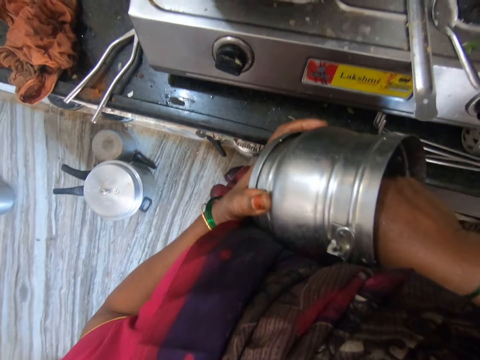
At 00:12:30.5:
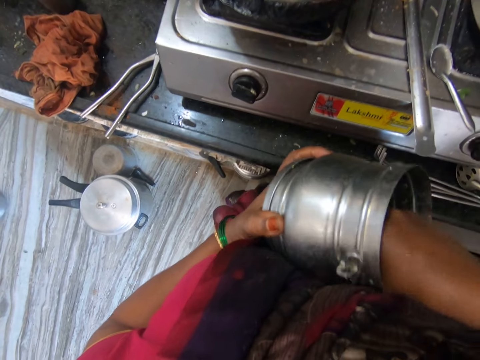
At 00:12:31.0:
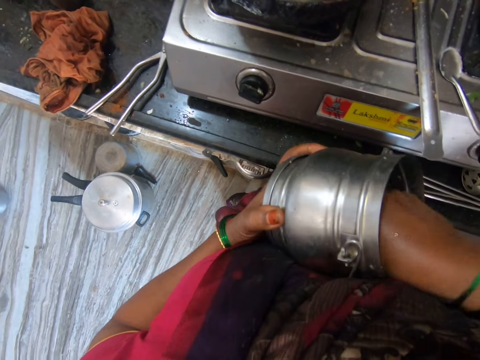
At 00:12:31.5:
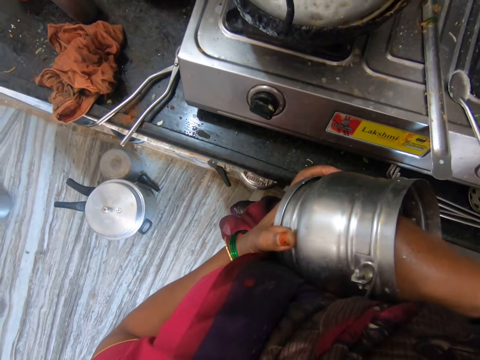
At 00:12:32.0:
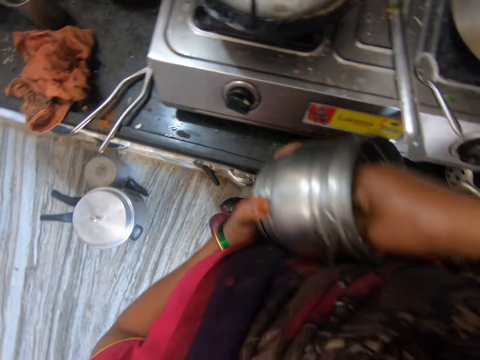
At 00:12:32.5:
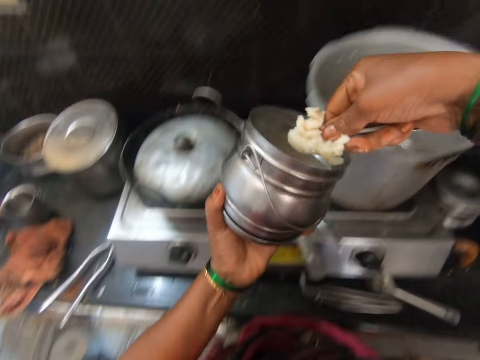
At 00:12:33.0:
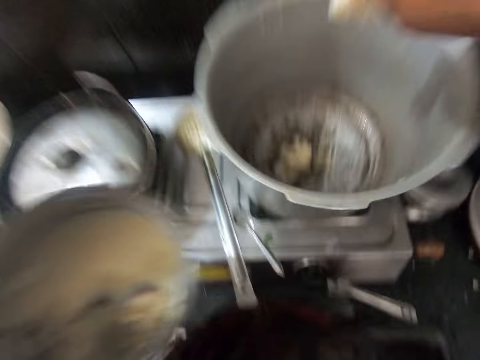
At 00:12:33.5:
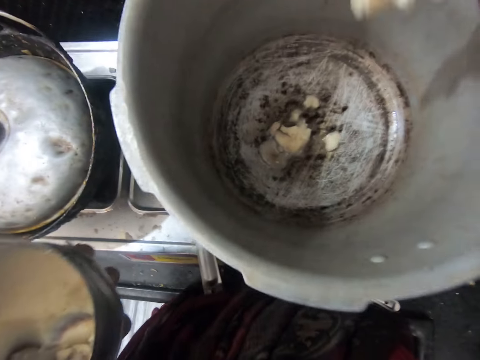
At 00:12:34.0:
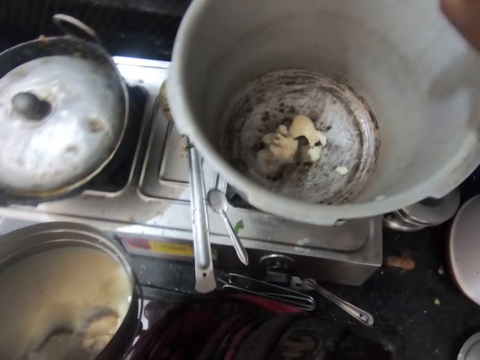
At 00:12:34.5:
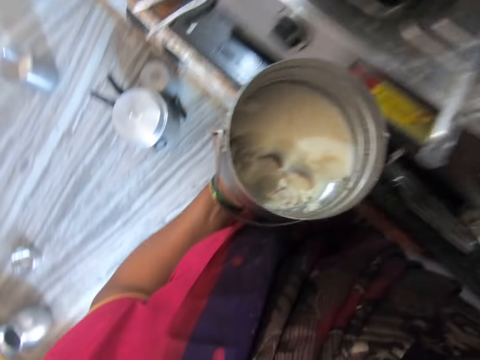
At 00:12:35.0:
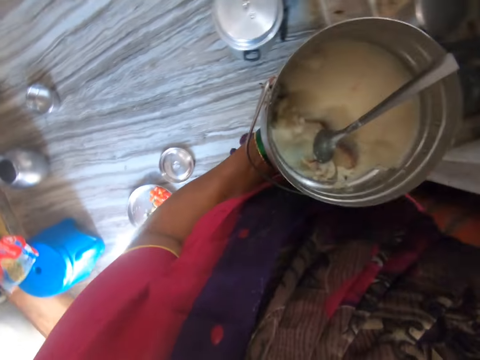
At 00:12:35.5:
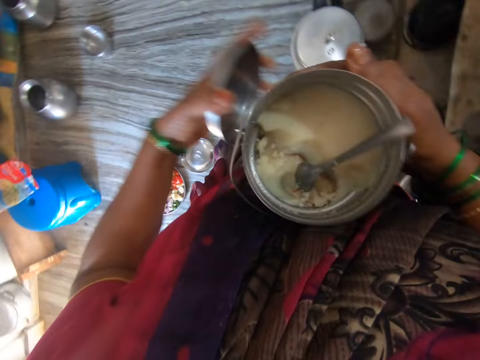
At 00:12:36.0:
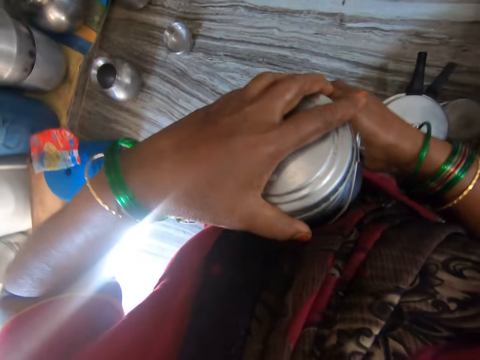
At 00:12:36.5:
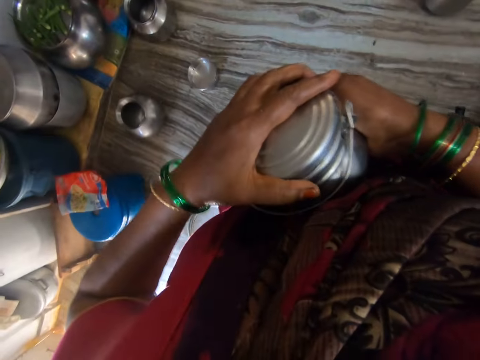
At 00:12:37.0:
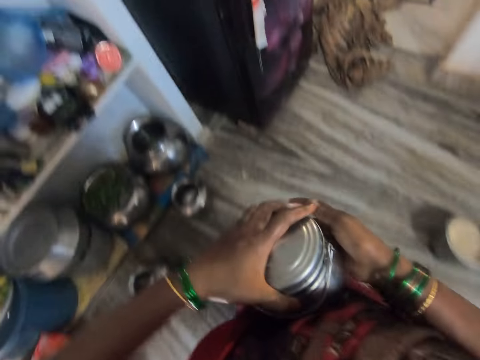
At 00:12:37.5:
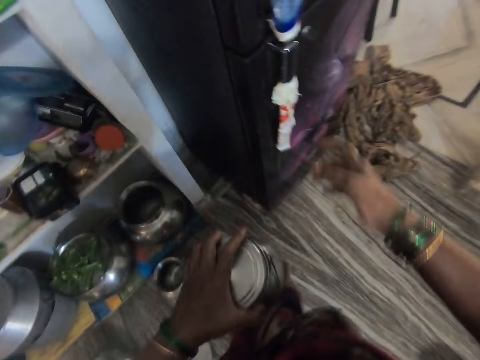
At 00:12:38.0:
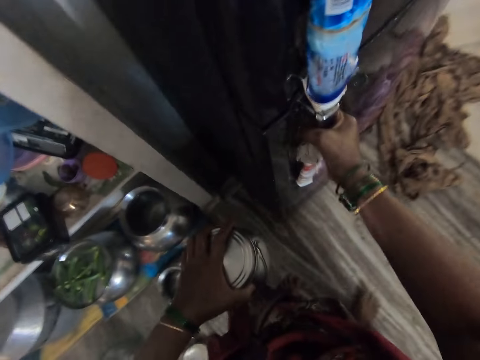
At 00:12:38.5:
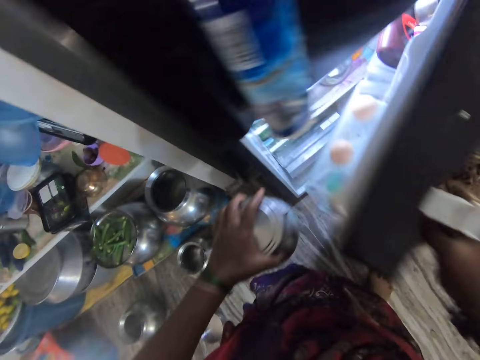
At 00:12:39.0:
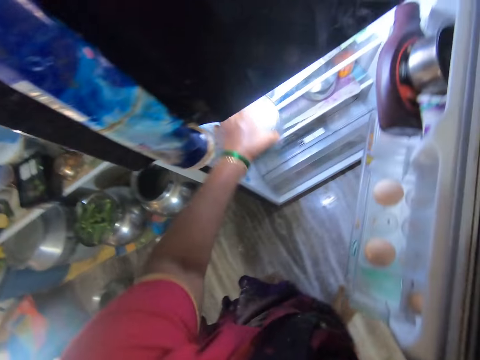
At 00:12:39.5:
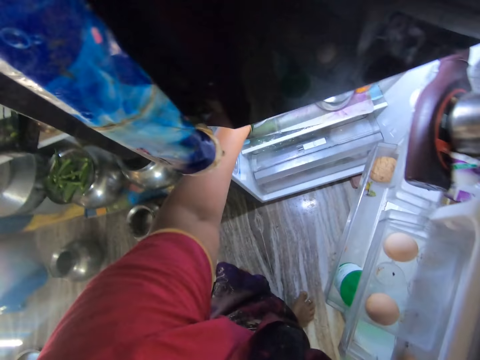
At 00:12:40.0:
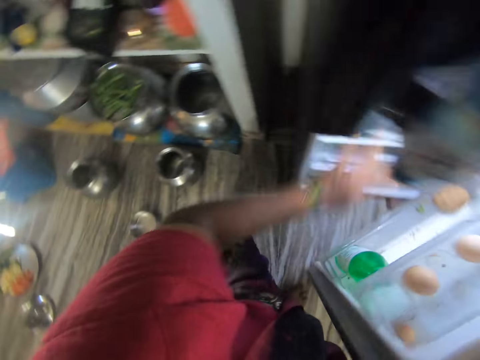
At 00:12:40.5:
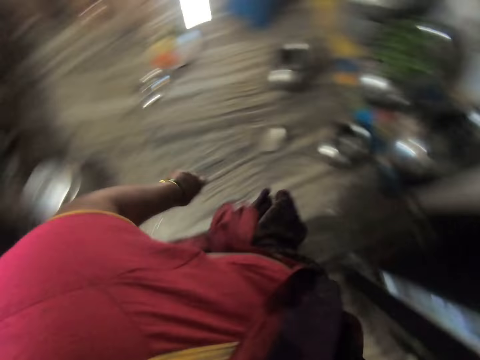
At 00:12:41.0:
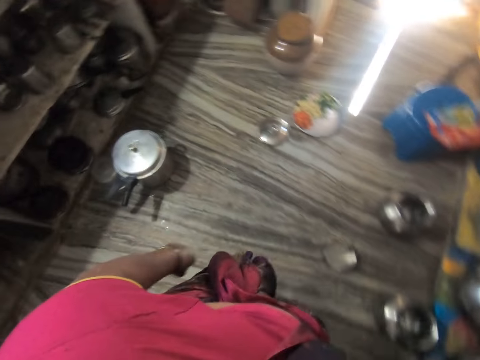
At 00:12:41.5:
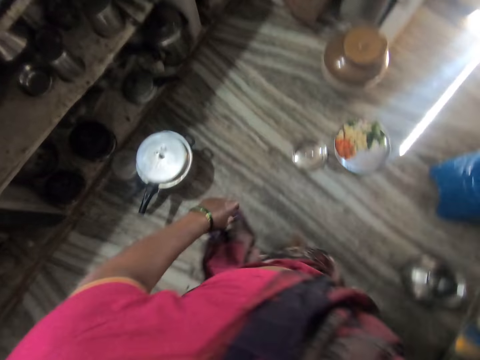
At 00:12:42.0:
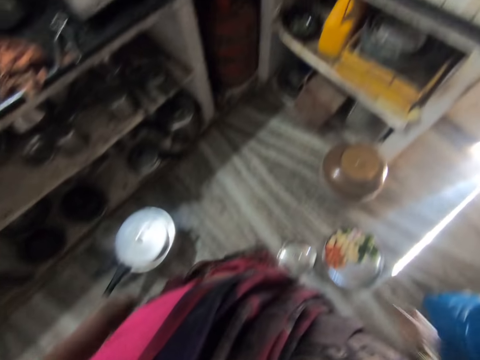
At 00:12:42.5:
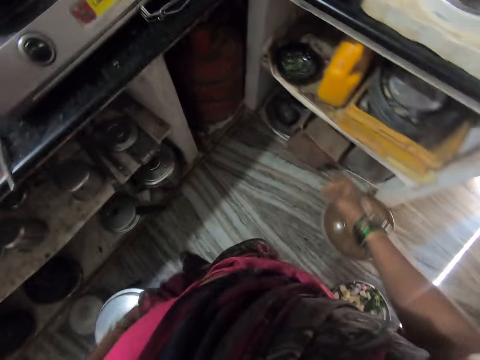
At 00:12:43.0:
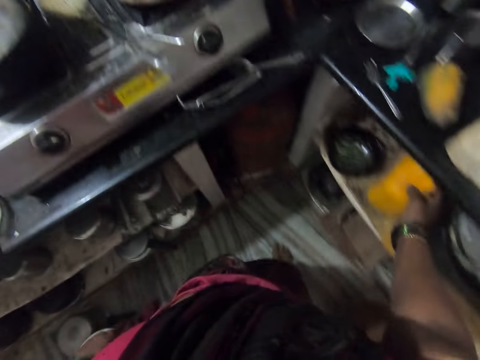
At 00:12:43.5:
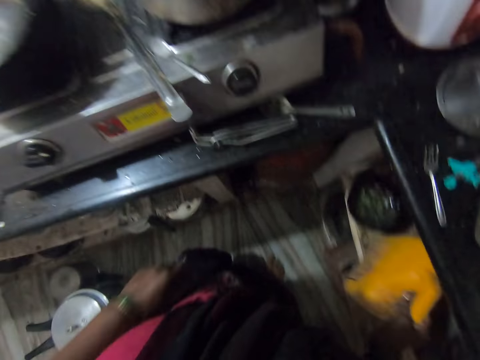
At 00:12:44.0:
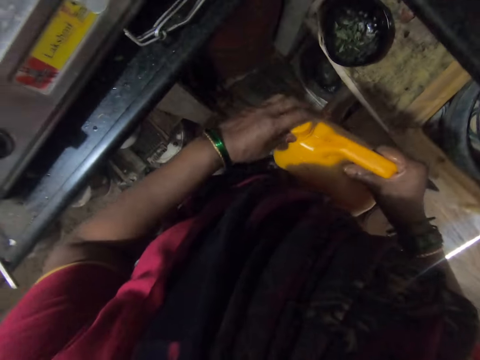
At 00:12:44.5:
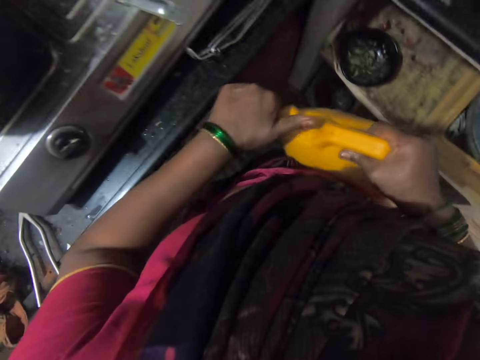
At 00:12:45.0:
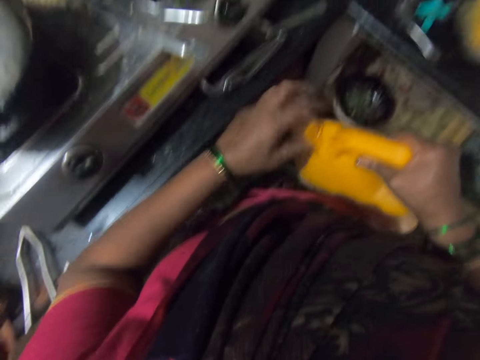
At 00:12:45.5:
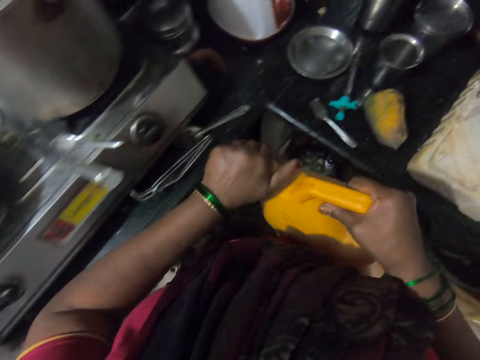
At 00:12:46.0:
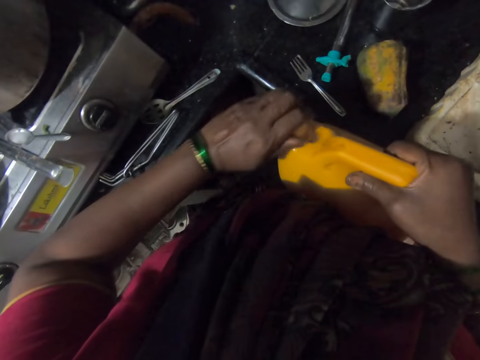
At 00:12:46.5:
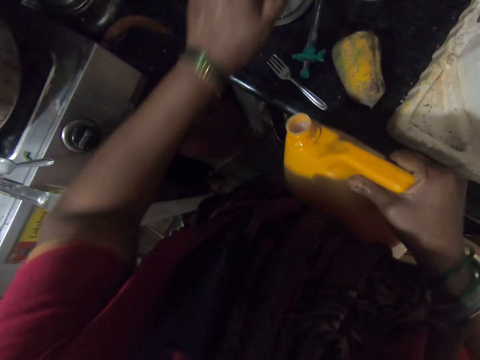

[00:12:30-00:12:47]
The camera wearer scoops fat from the container. They put the fat in the cooking pot. They put the spoon in the container. They close the container. They walk towards the fridge. They open the fridge. They put the container inside the fridge. They close the fridge. They walk away from the fridge. They pick up a jerrycan. They open the jerrycan cap.

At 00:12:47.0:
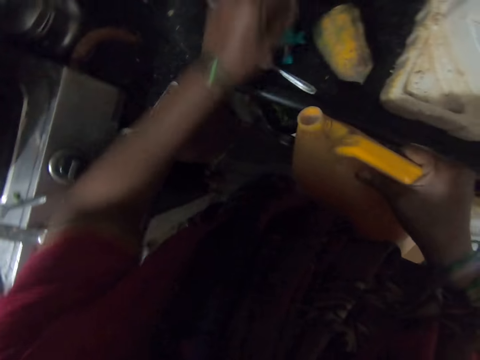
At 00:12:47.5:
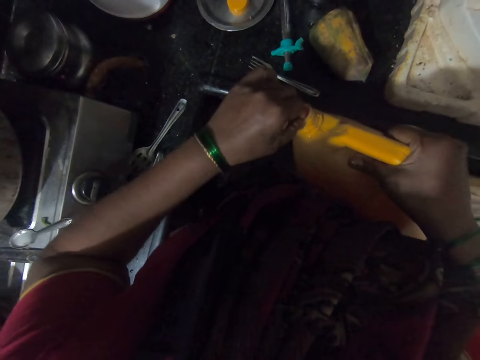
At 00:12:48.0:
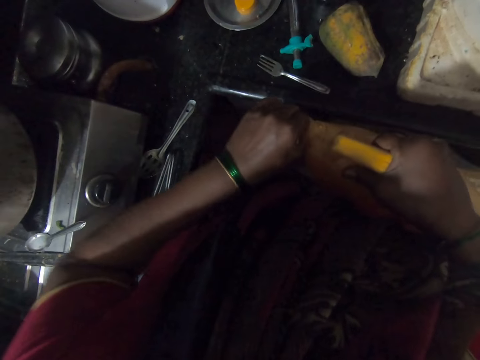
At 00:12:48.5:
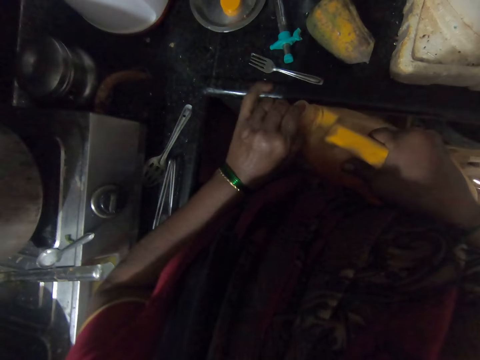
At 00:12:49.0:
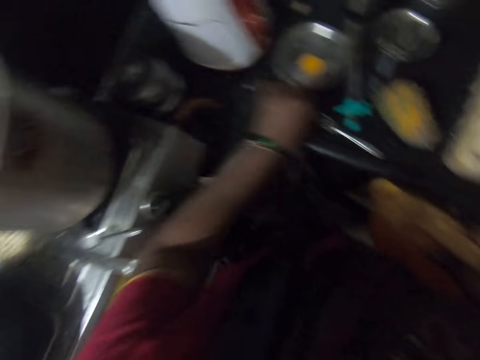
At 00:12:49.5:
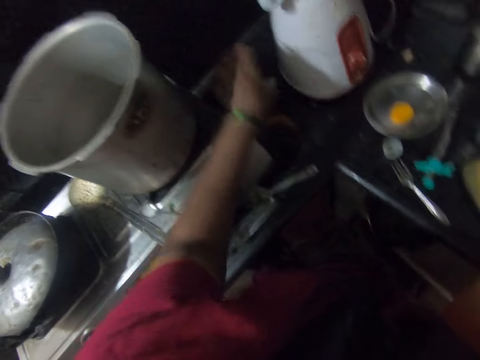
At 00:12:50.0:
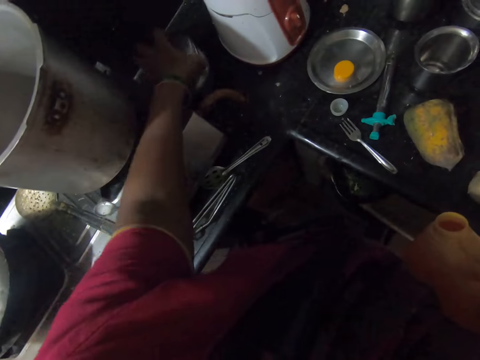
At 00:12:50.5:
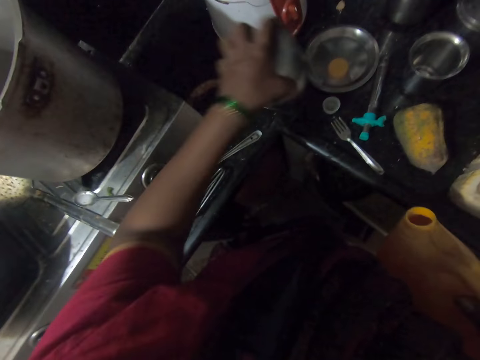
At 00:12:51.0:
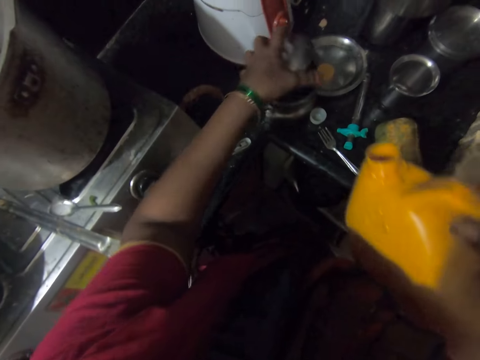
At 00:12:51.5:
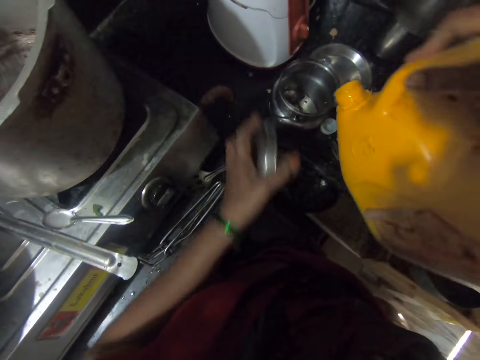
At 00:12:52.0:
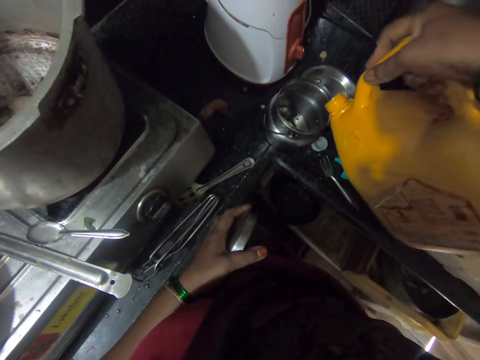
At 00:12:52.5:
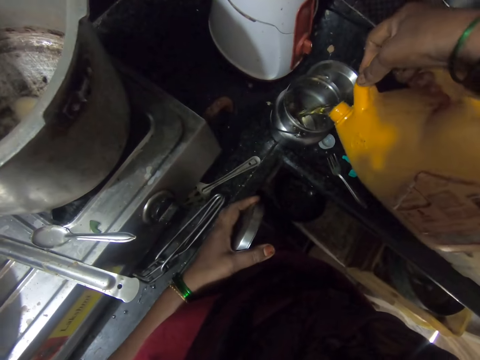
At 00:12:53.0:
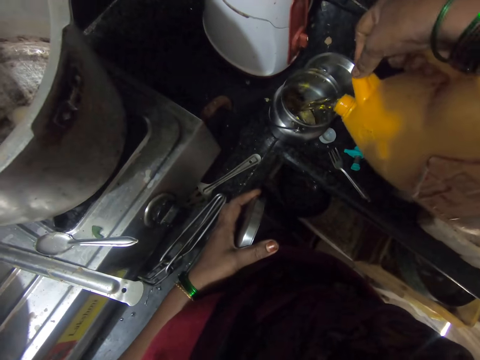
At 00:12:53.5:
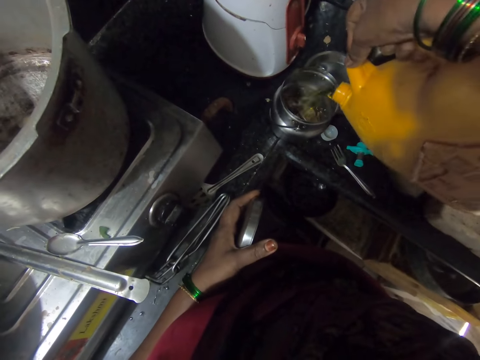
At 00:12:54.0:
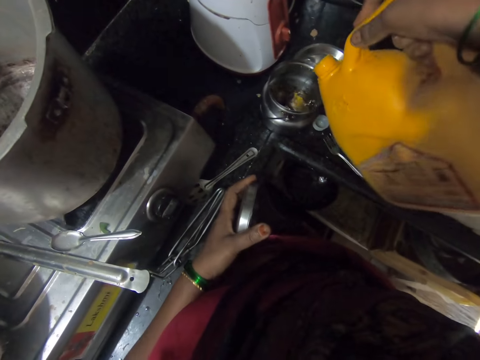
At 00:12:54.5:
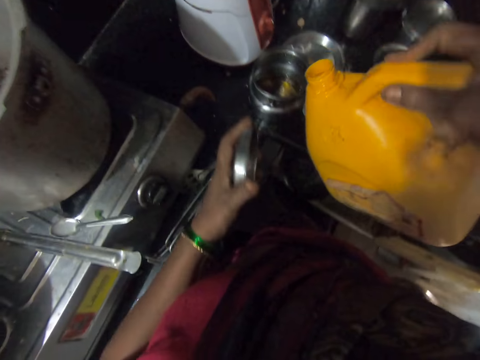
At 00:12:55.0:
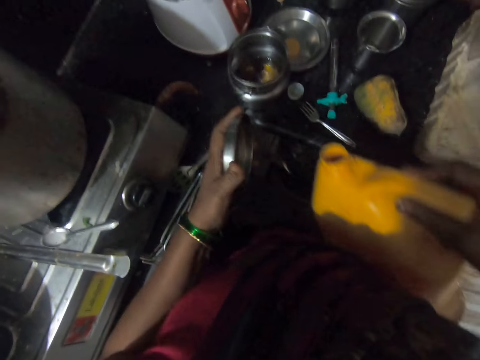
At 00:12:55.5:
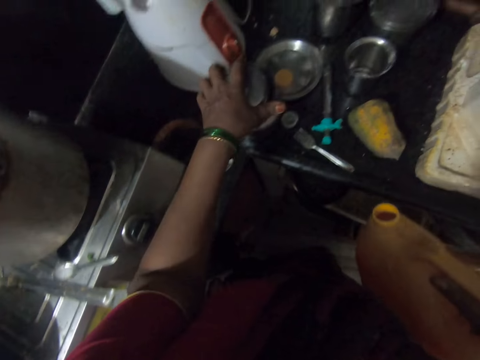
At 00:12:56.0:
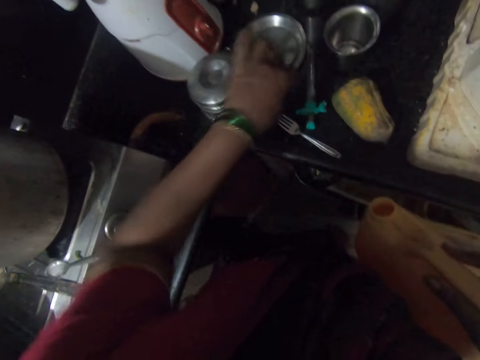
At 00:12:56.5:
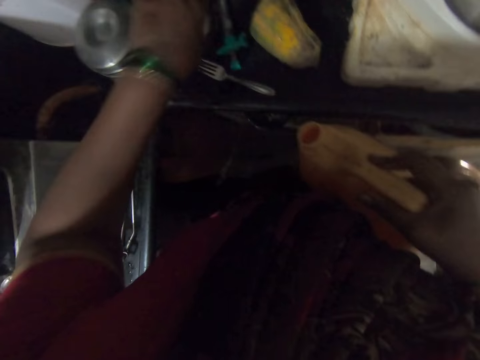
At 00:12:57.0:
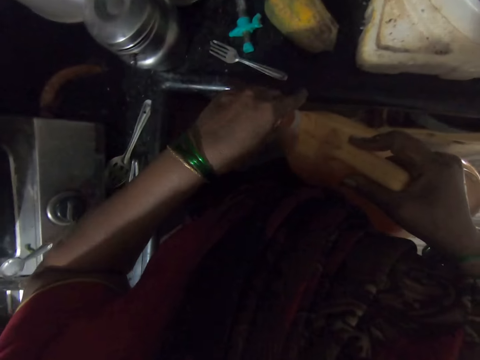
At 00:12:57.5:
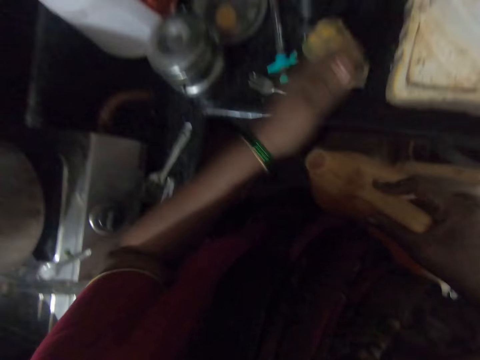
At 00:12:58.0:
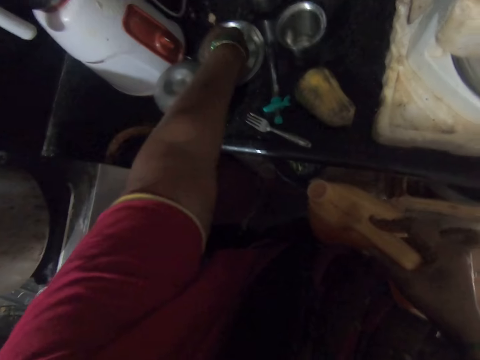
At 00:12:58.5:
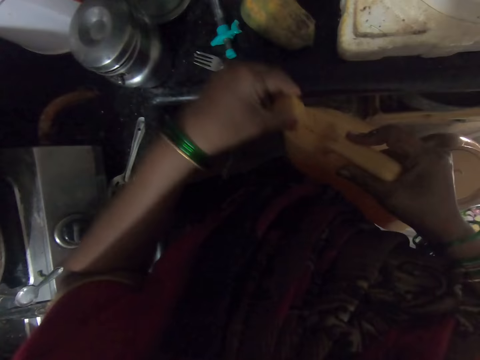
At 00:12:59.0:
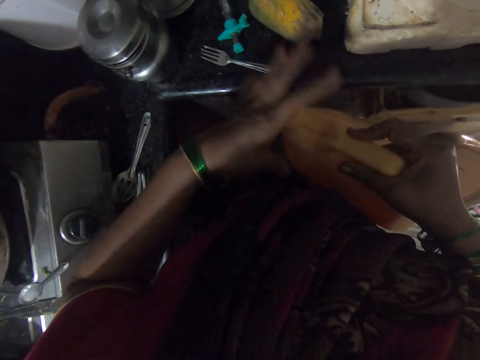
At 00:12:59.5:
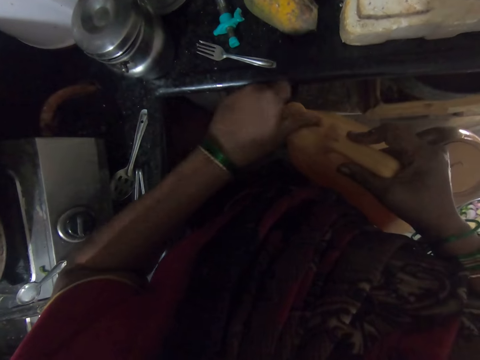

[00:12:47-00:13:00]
The camera wearer puts down the jerrycan cap on the counter top. He removes the cap. He puts down the cap on the counter top. He holds the container. He lifts the container. He puts down the container. He holds the lid. He pours groundnut oil into the container. He covers the container. He picks up the cap. He puts the cap on the jerrycan. He hits the cap on the jerrycan with his hand. He picks up the jerrycan cap. He closes the jerrycan.
